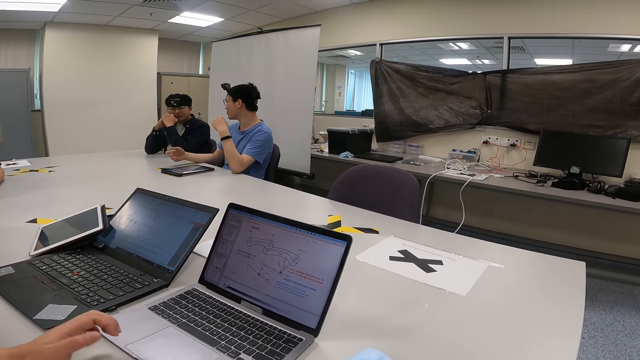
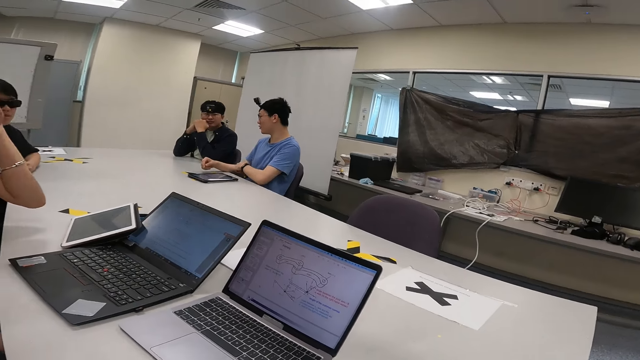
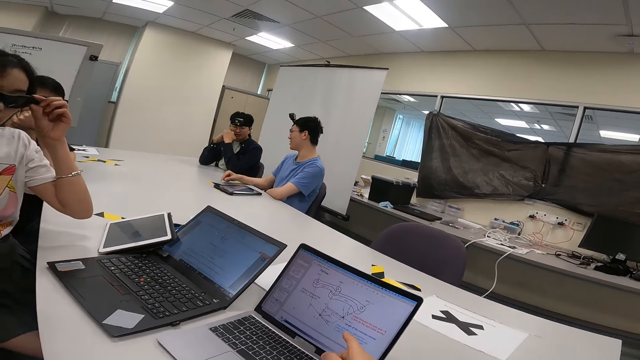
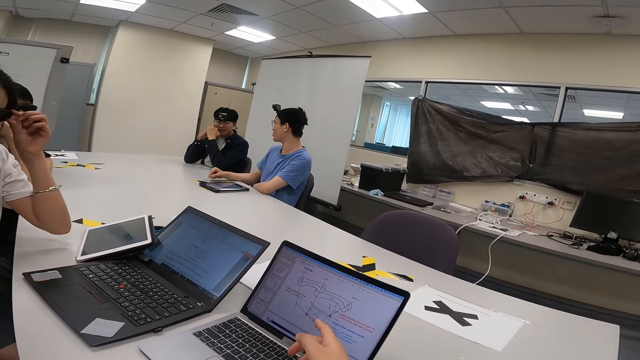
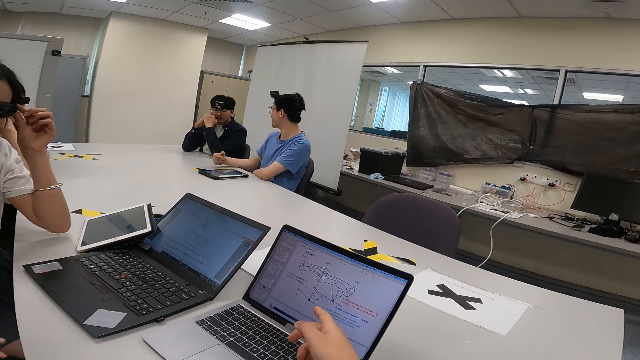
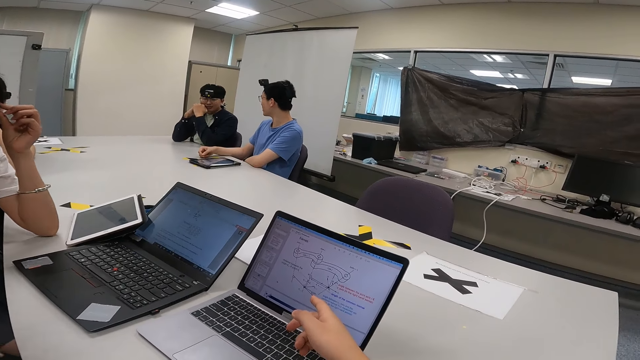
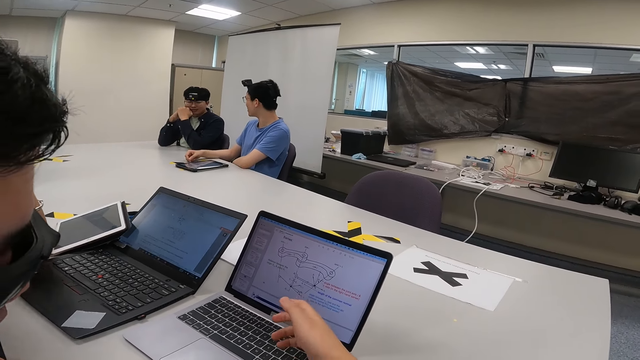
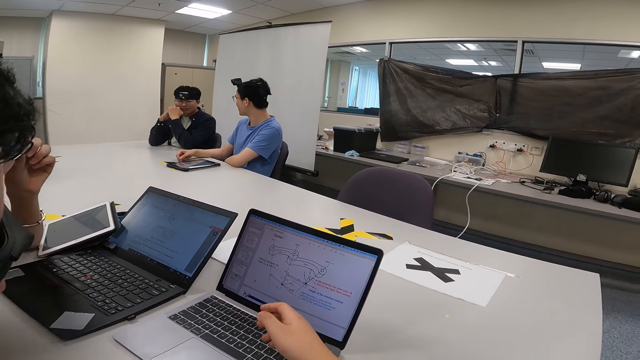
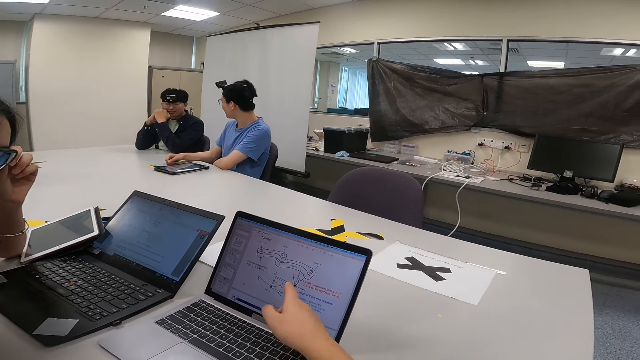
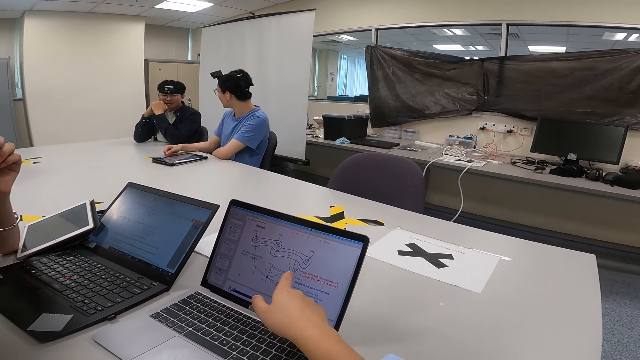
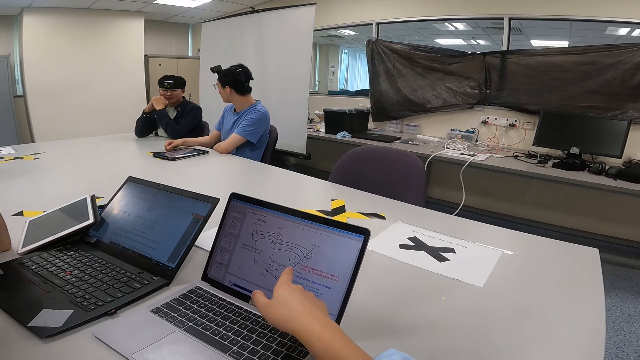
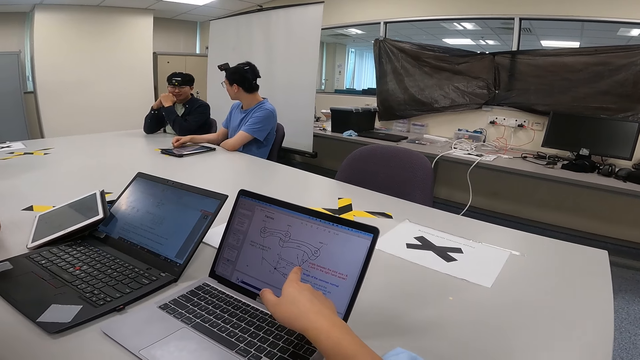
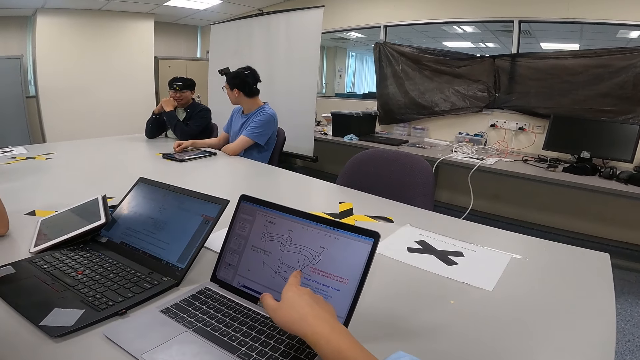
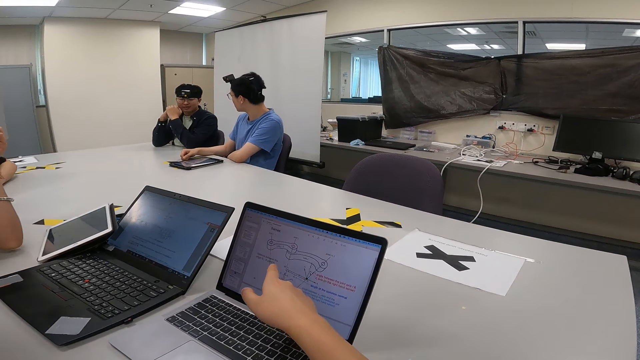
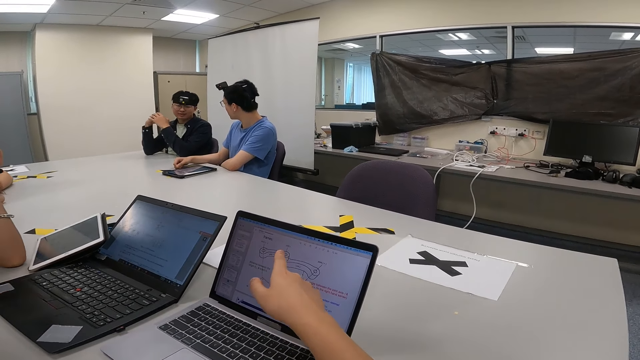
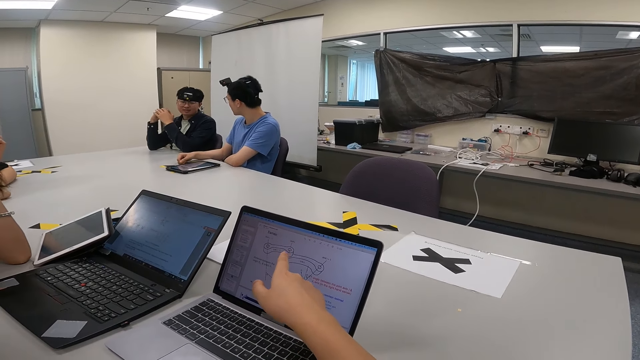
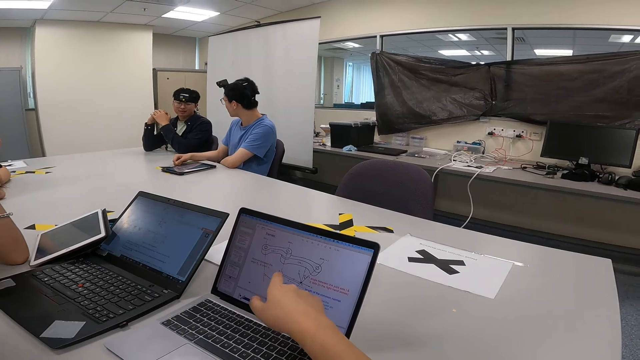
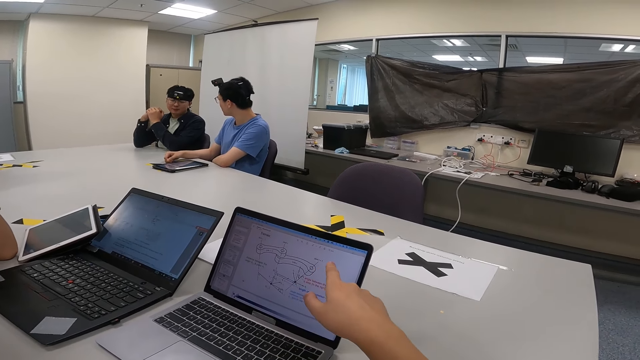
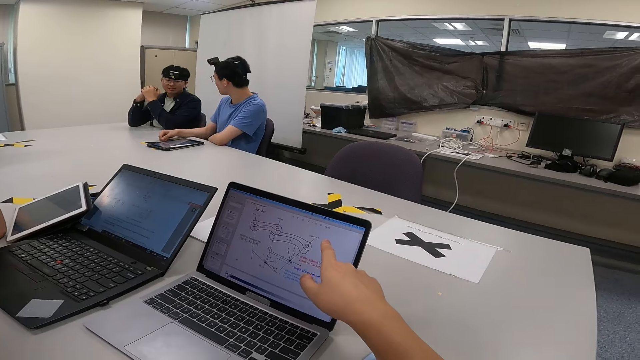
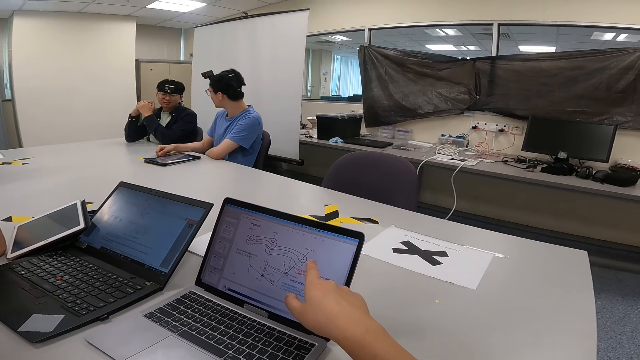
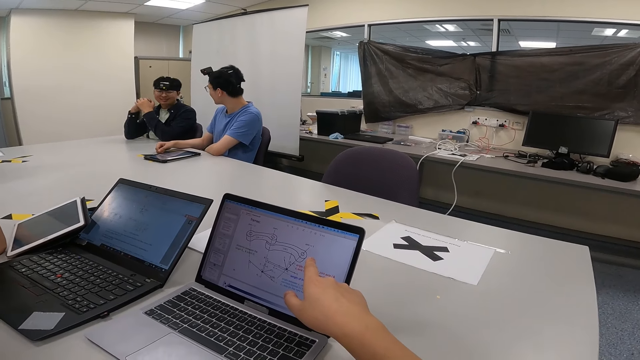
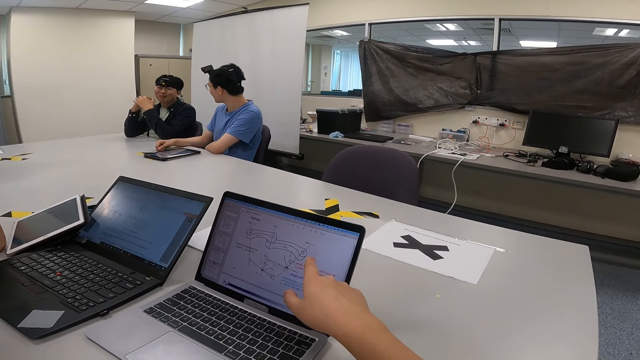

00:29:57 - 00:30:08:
The camera wearer is pressing a button on the laptop. They are pointing at the laptop on the image.

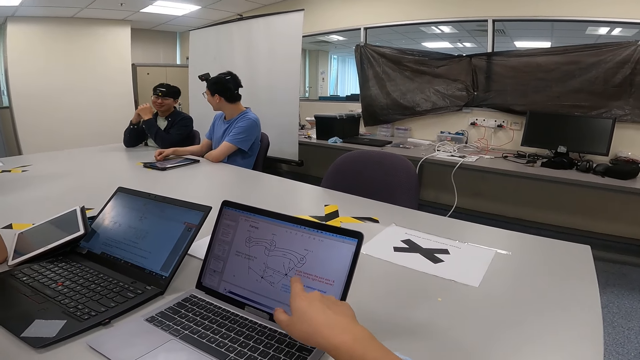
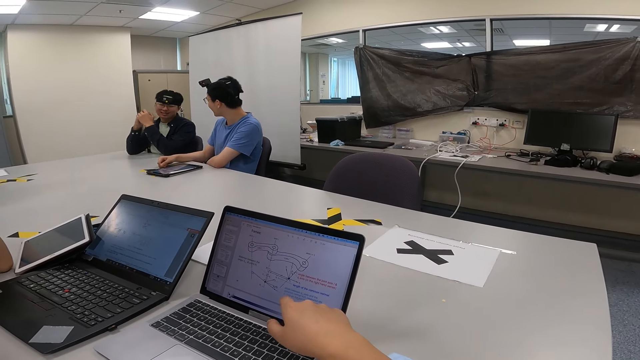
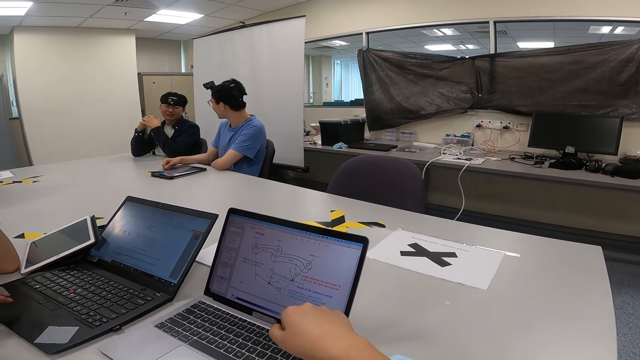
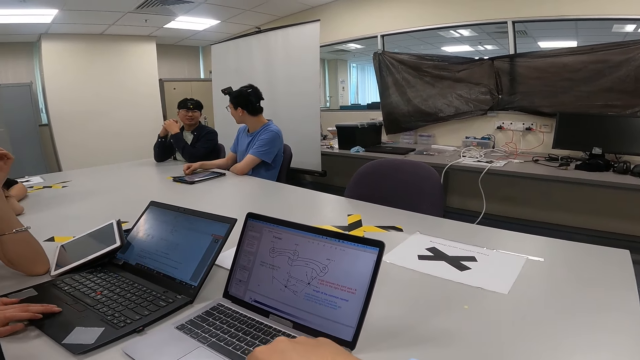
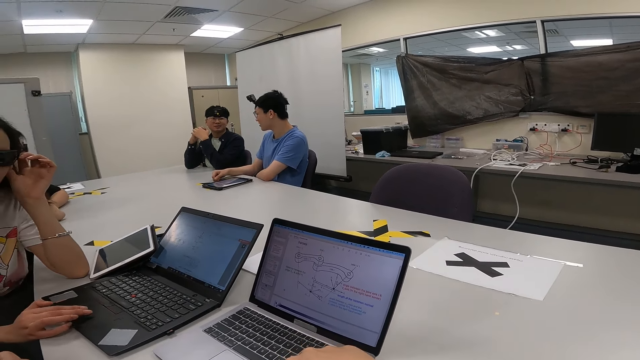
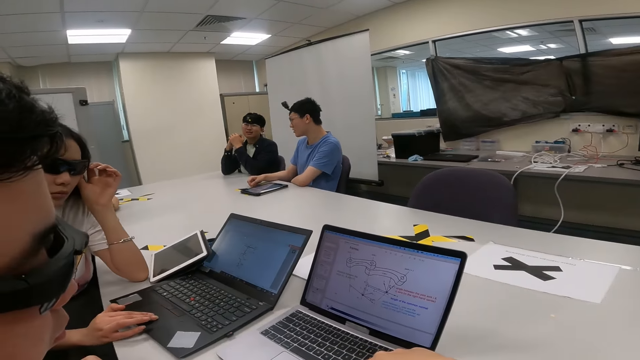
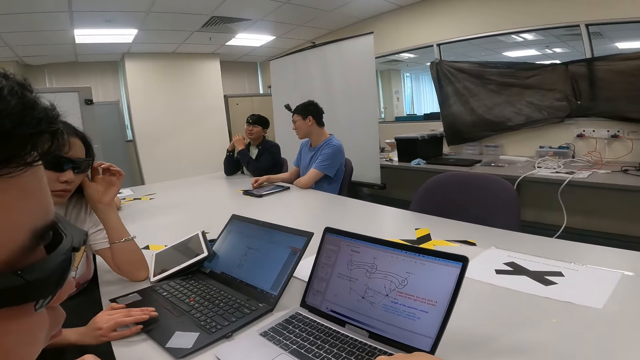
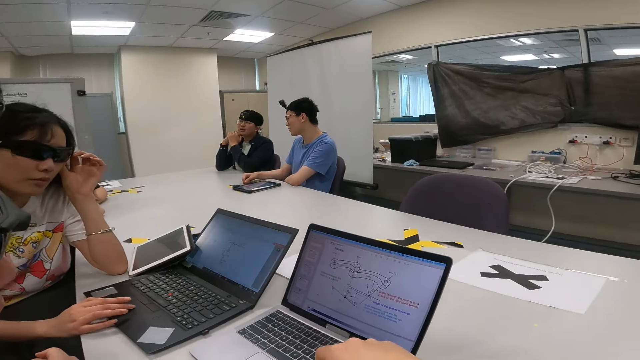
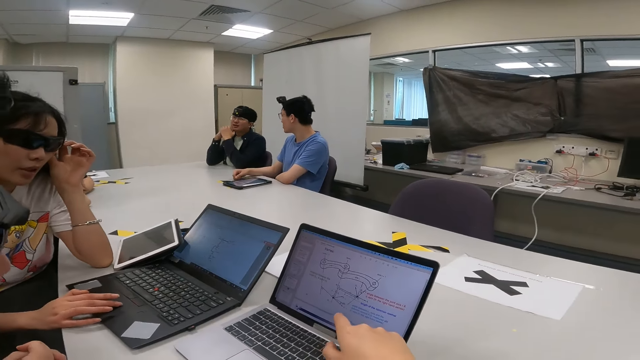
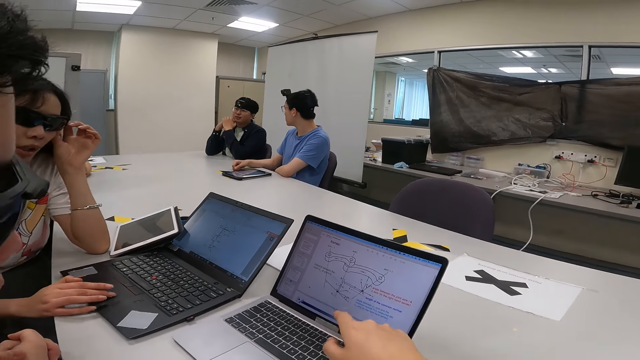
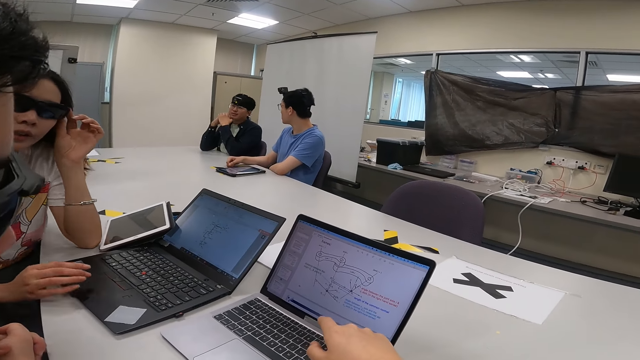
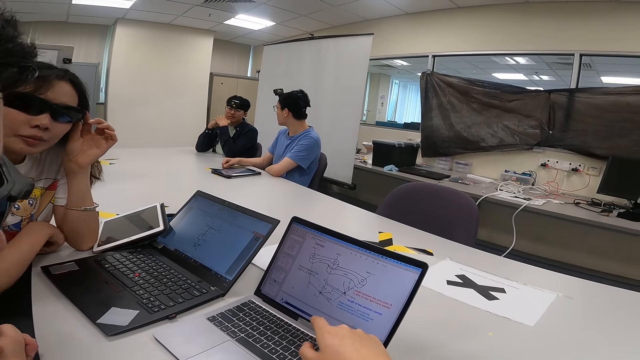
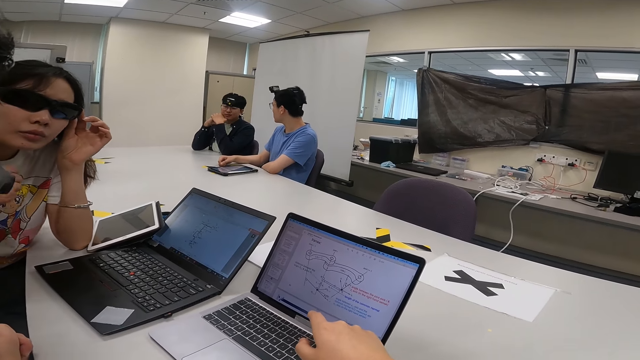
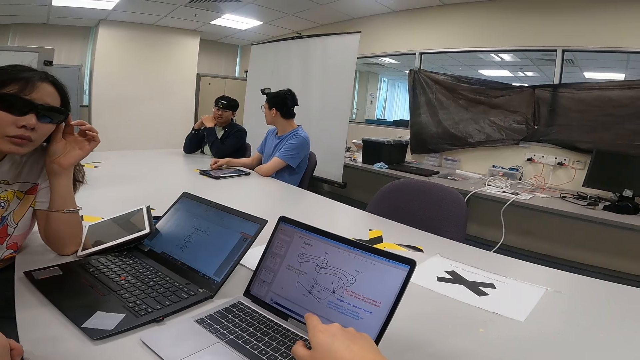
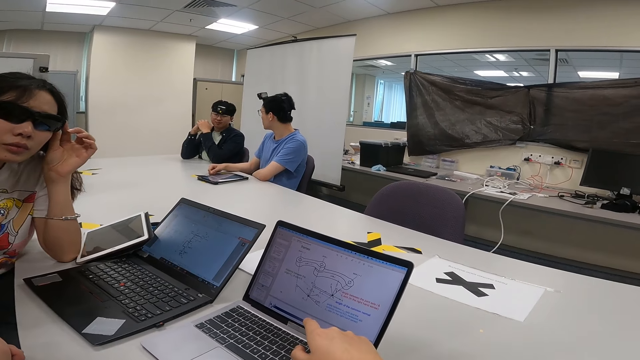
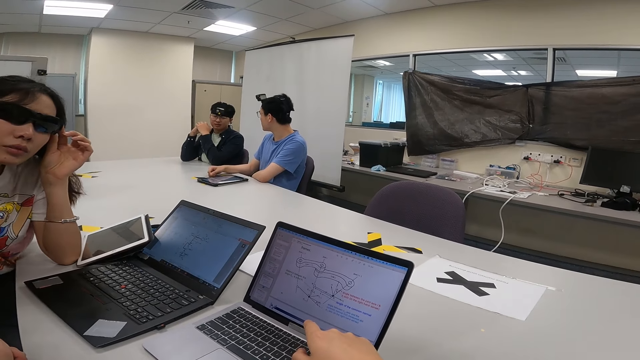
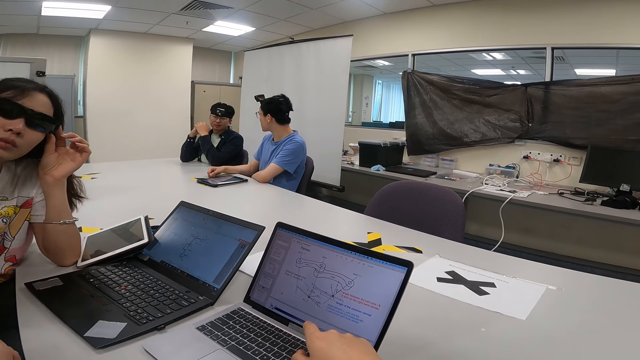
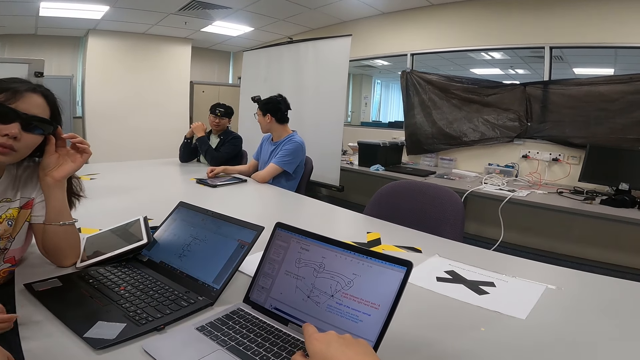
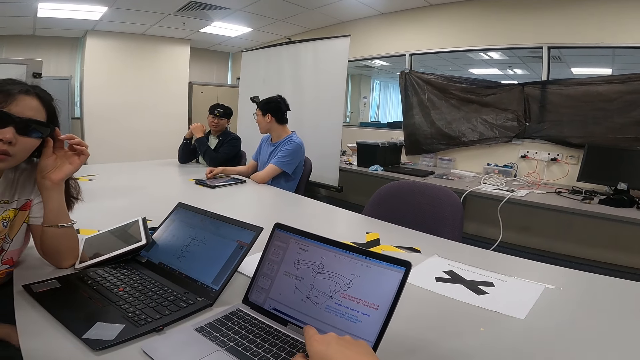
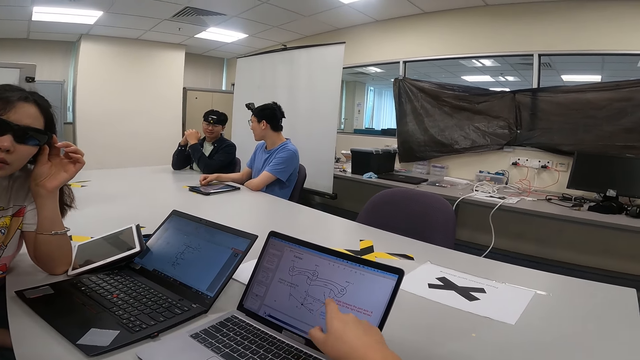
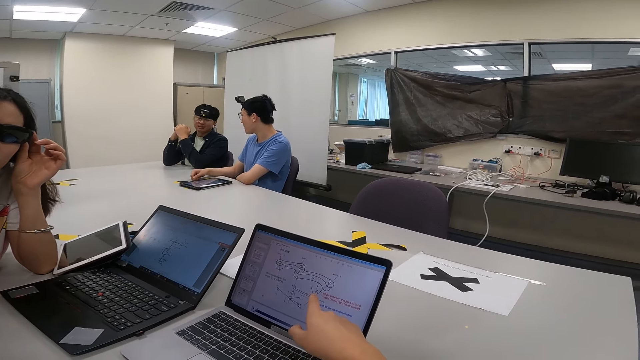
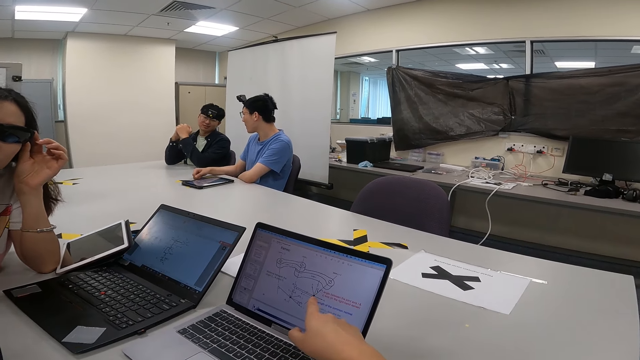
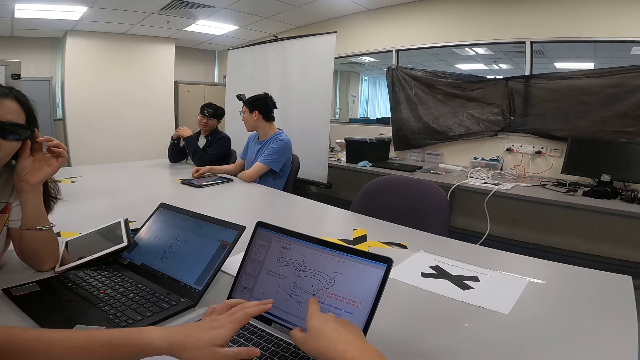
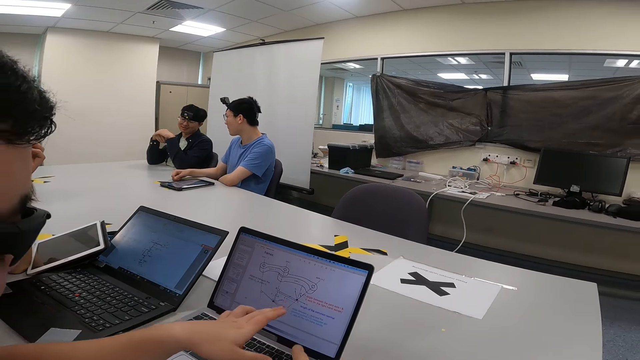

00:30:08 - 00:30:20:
A person scrolls the laptop.
